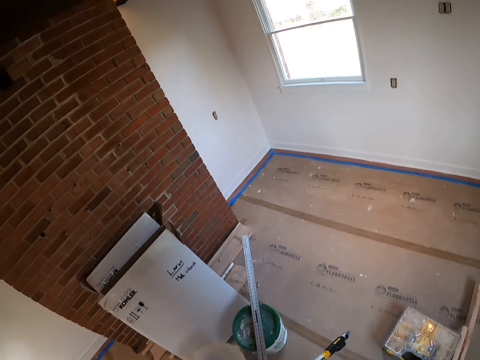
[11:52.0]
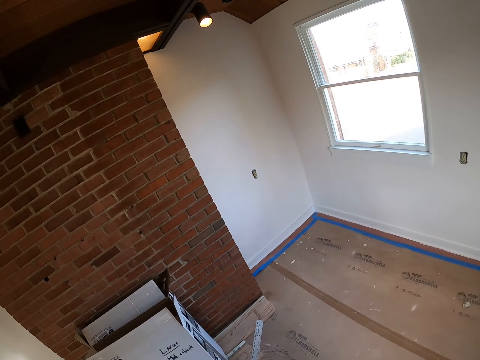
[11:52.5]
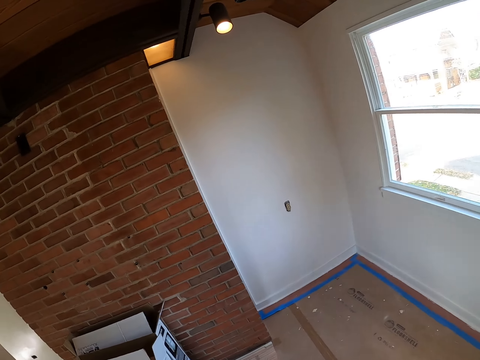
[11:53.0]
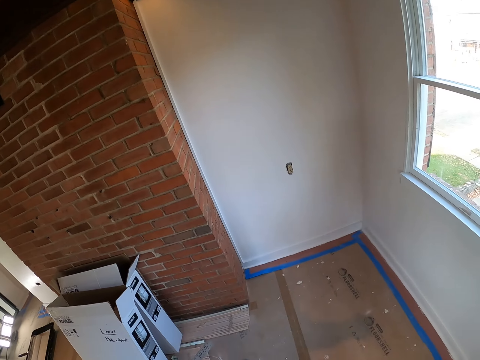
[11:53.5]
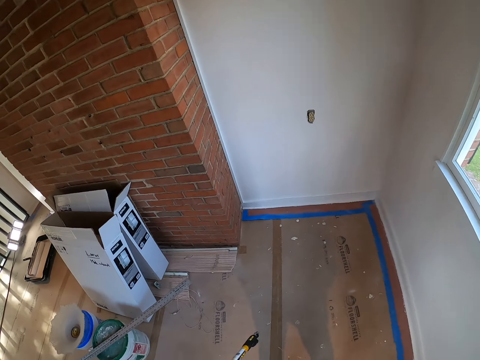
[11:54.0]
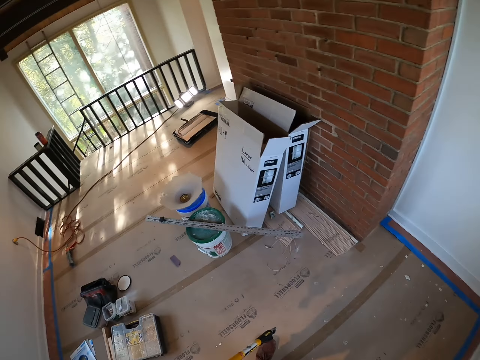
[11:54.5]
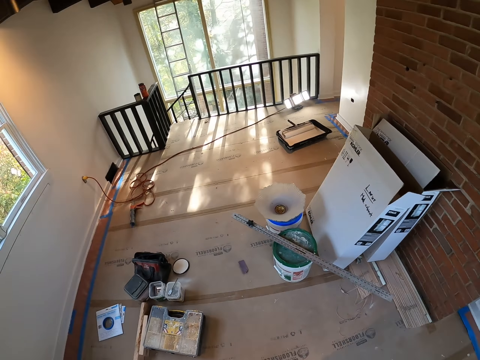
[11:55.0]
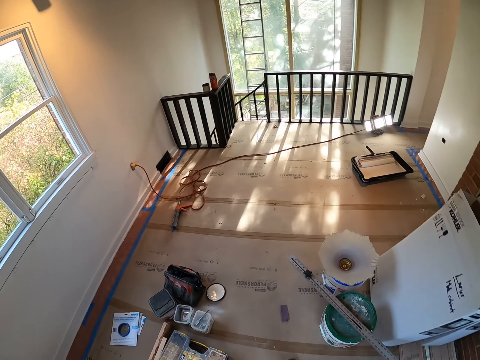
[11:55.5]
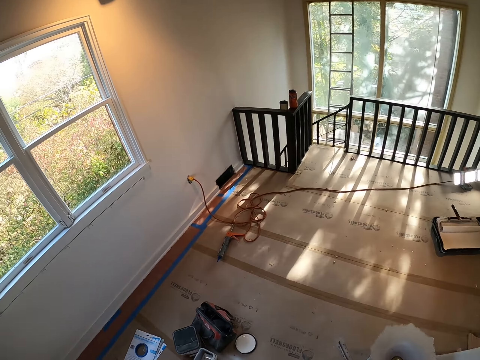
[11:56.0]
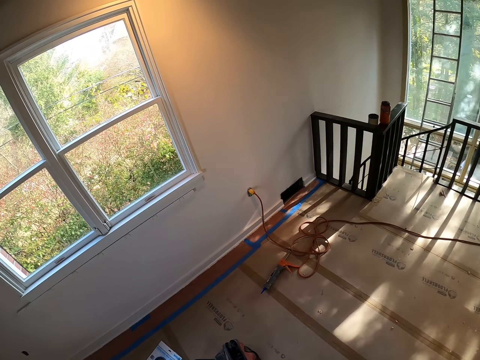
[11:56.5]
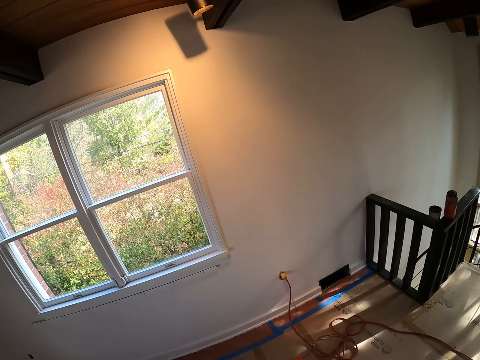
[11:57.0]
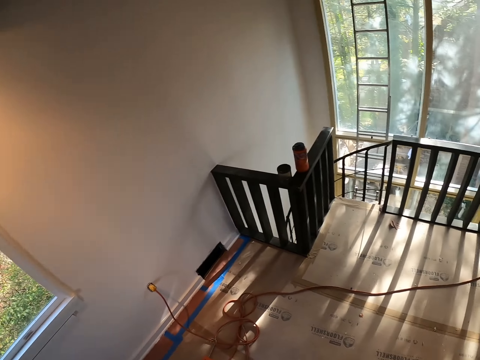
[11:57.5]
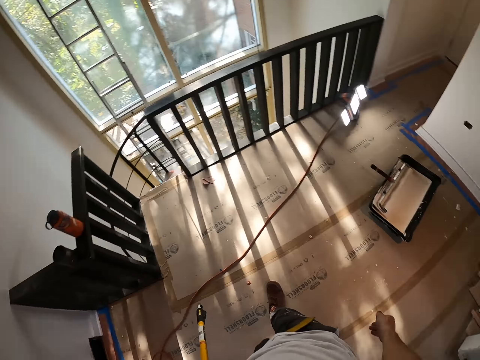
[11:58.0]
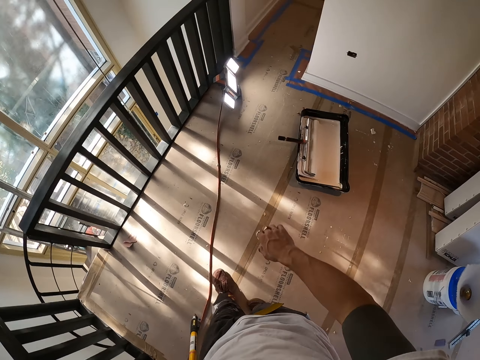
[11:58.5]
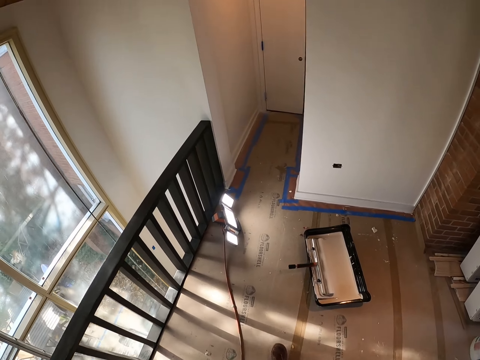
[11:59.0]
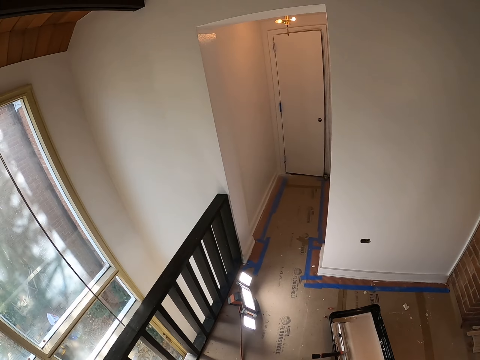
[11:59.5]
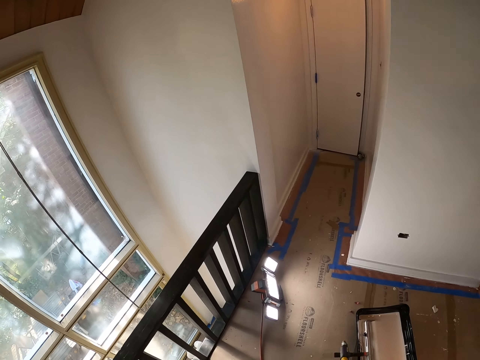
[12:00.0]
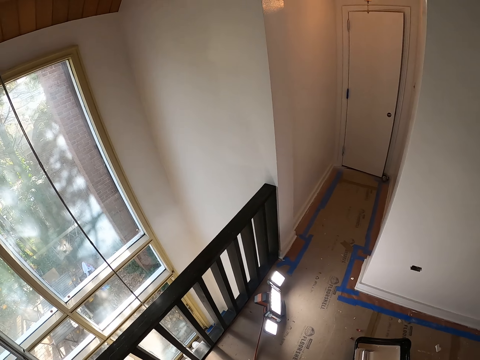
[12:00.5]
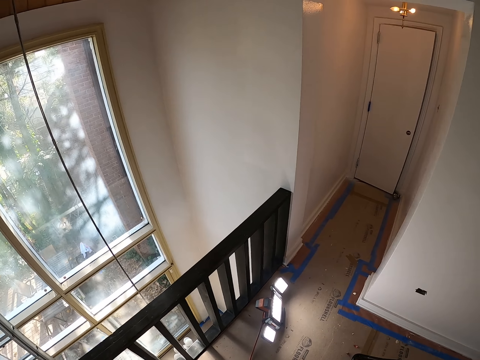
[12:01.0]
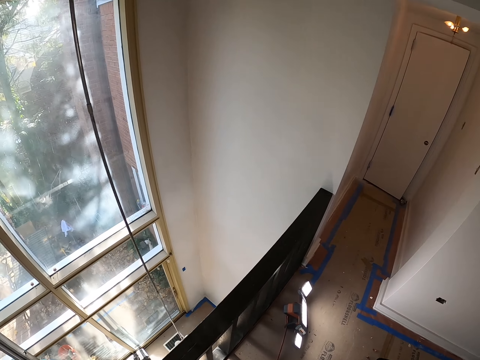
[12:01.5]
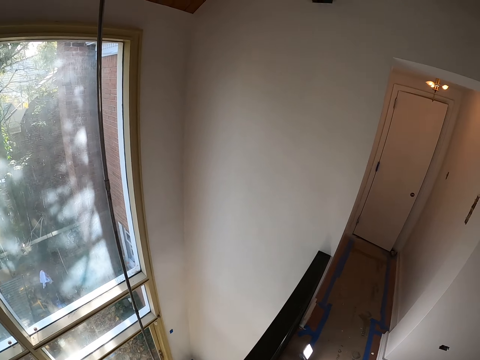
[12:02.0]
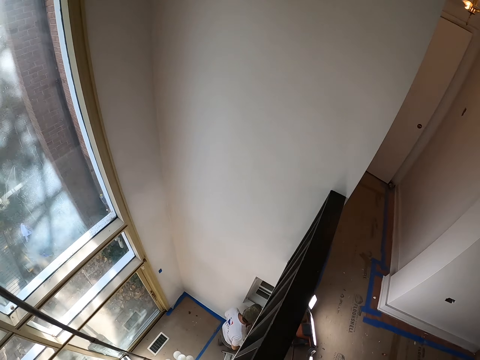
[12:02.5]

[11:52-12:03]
The camera wearer shakes his hand. He walks.

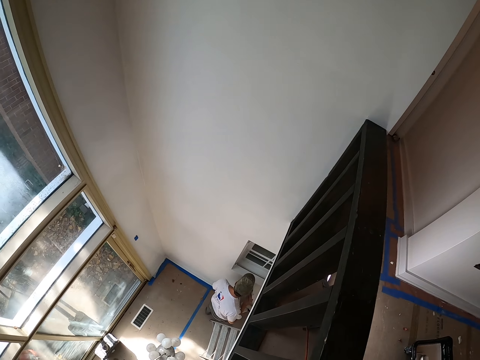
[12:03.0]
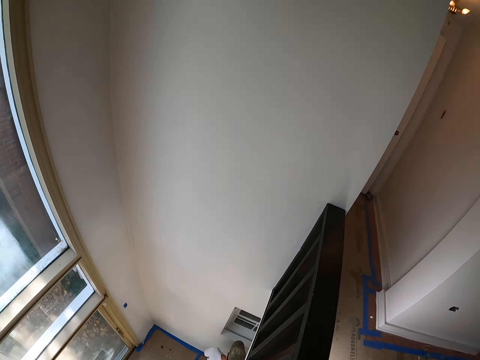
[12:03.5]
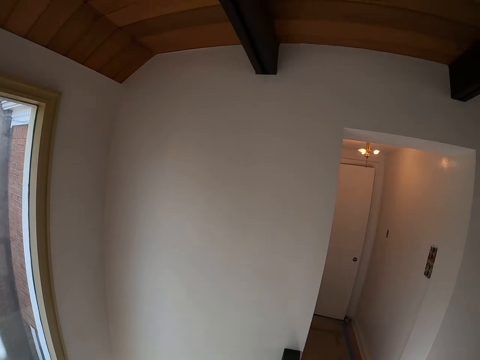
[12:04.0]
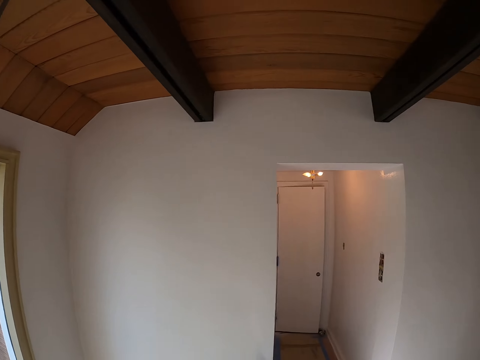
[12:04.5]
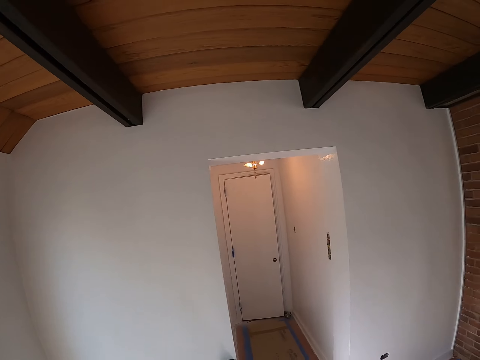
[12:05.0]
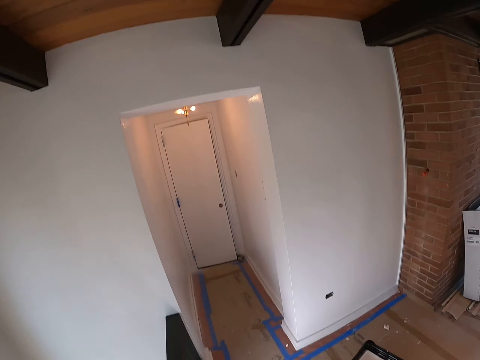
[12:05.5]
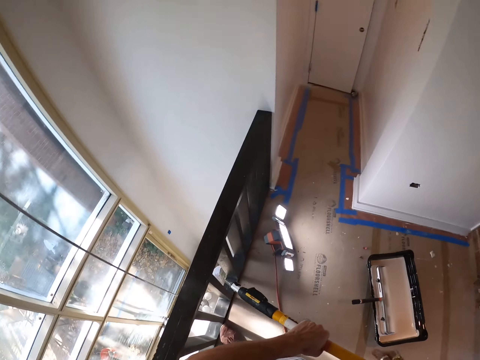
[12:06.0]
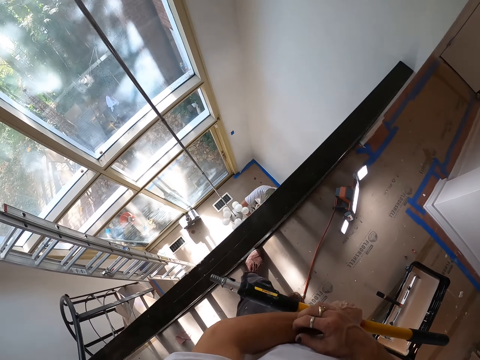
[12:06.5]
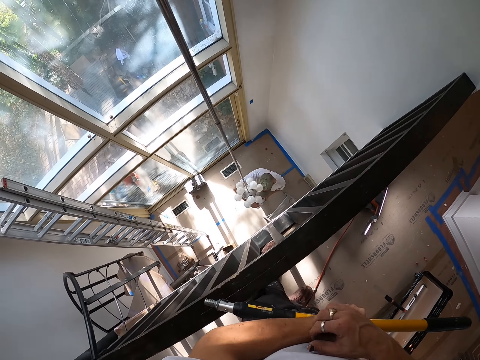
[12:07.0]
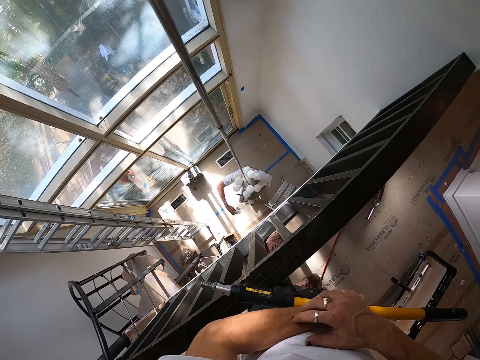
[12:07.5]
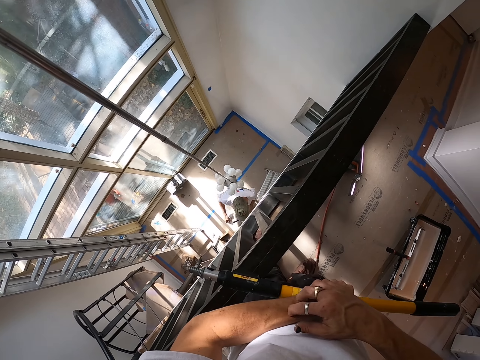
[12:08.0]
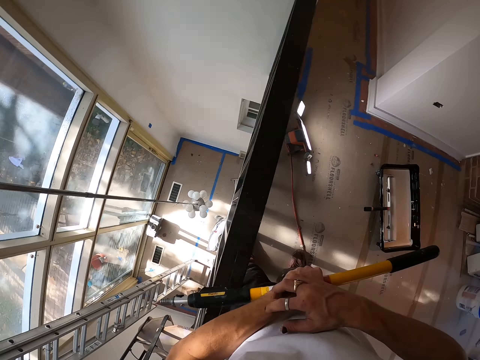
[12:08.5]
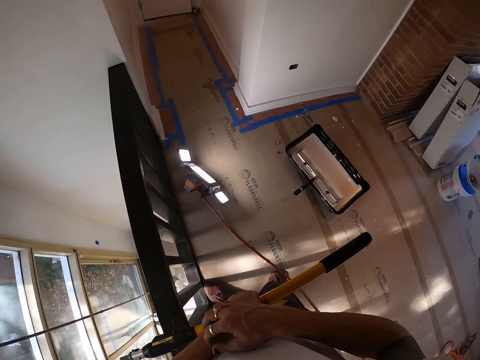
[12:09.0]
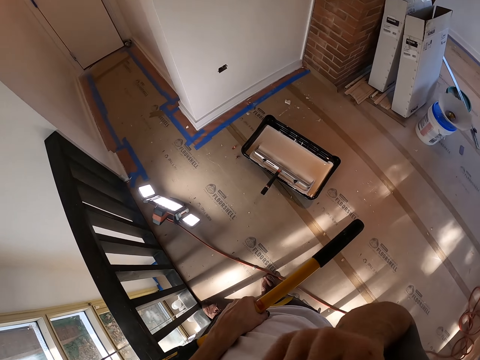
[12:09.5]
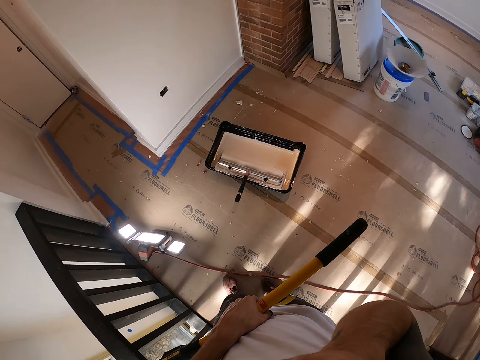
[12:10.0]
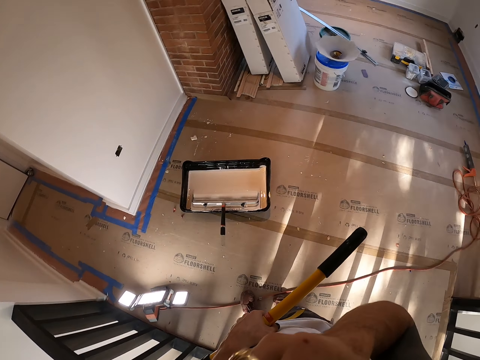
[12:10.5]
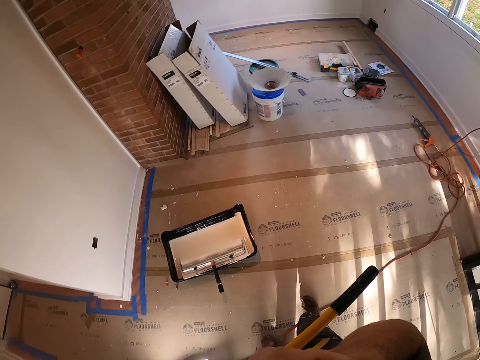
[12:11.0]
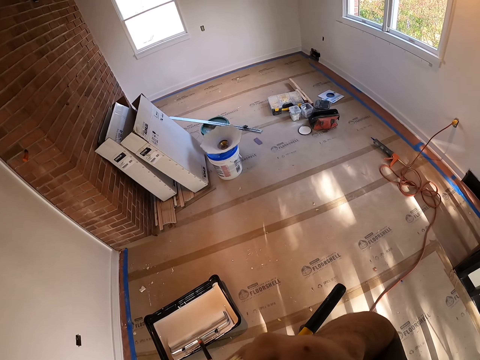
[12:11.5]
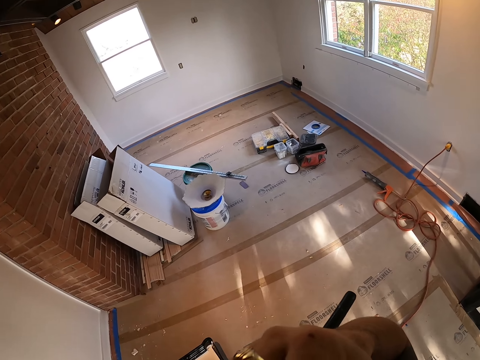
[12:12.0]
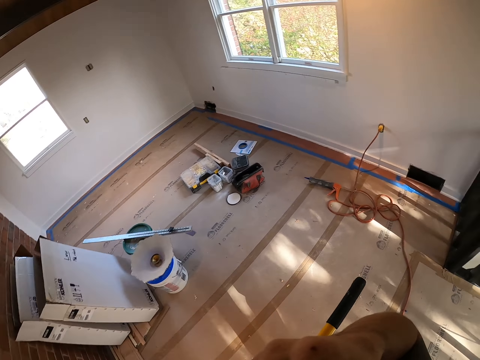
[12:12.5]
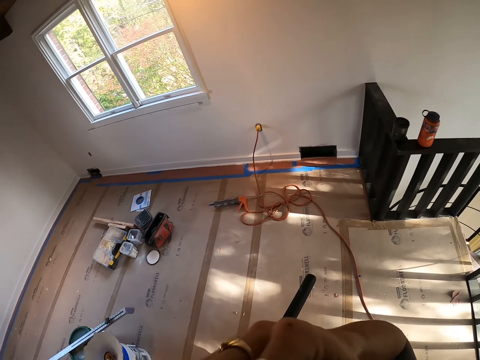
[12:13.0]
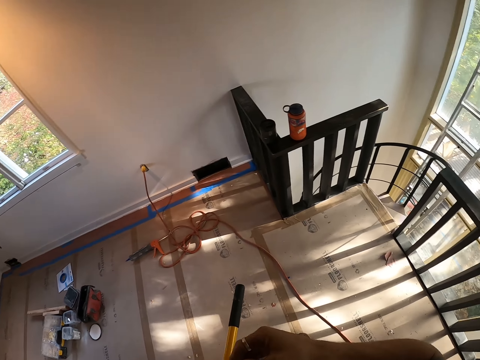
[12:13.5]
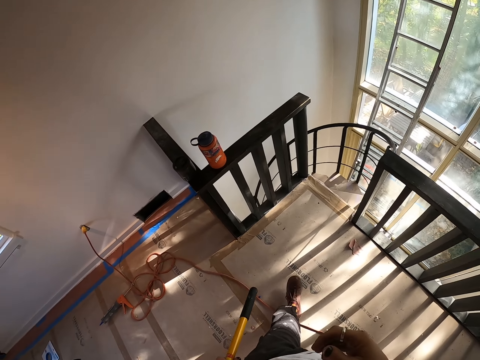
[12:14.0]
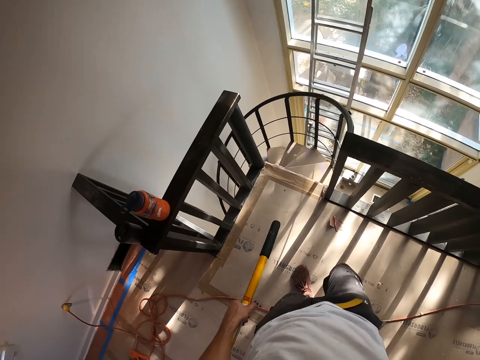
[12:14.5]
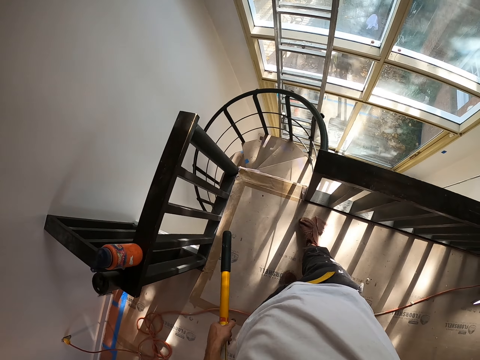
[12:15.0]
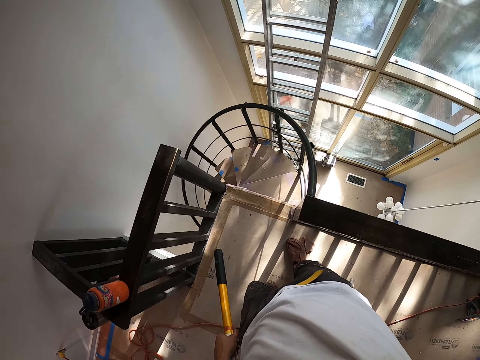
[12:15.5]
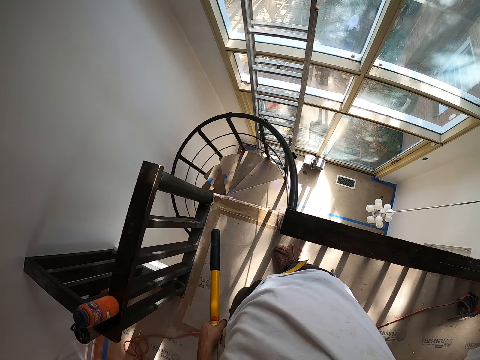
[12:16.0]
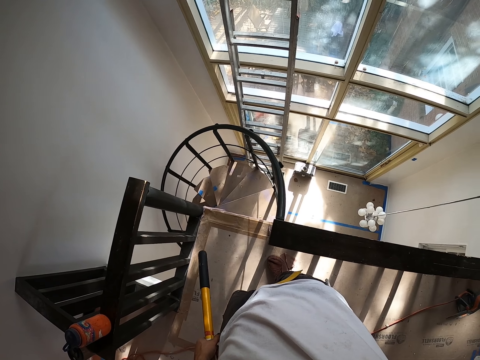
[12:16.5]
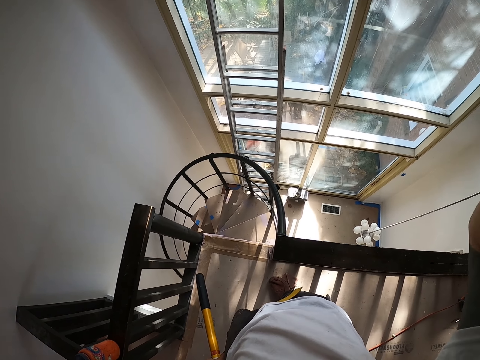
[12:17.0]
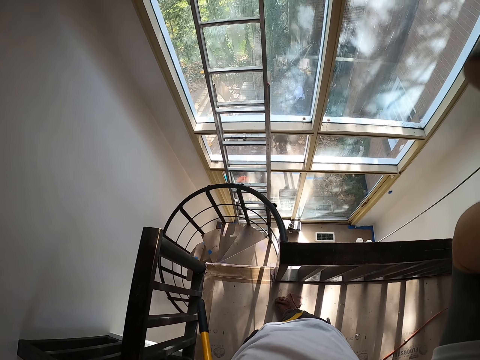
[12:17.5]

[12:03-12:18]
The camera wearer looks underground. He scratches himself. He puts his hand on the face. He walks around the painting room. He removes his hand from the face. He raises his hand. He adjusts the camera.
